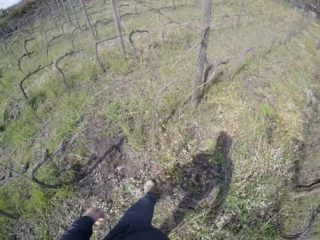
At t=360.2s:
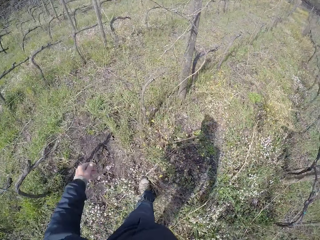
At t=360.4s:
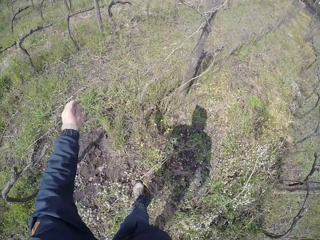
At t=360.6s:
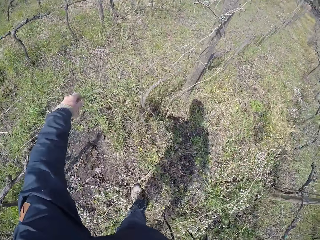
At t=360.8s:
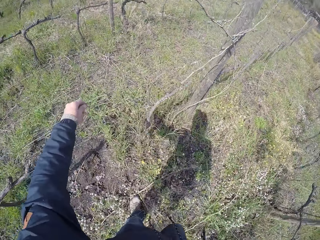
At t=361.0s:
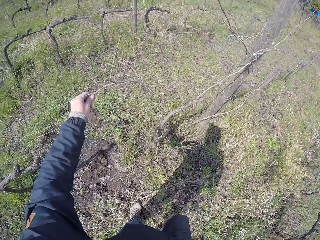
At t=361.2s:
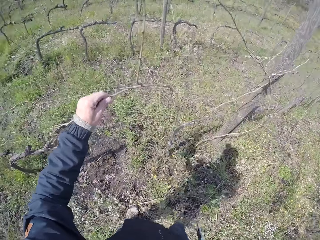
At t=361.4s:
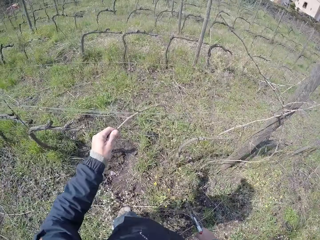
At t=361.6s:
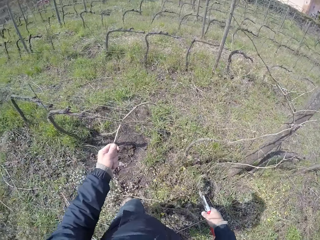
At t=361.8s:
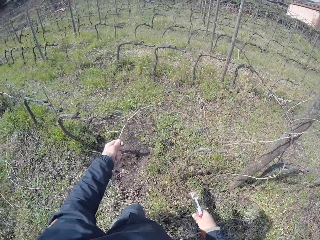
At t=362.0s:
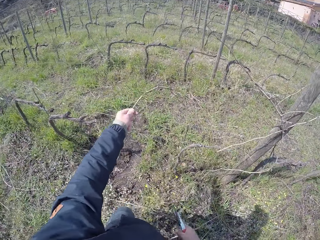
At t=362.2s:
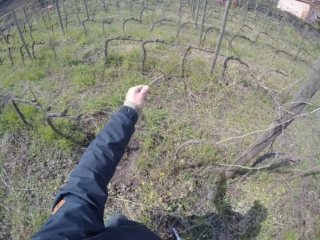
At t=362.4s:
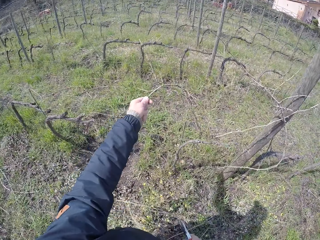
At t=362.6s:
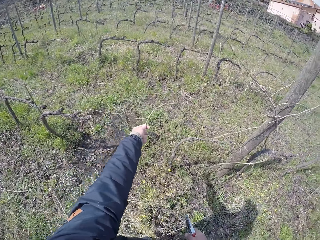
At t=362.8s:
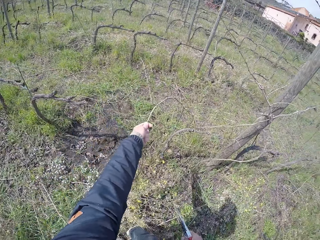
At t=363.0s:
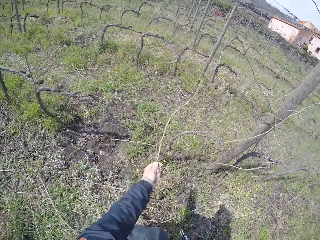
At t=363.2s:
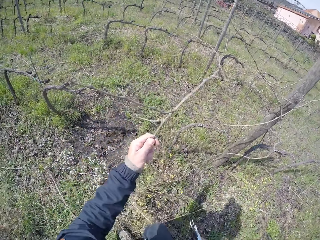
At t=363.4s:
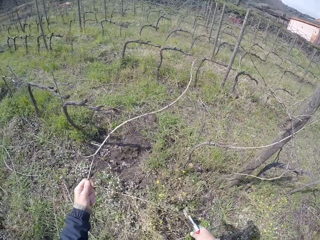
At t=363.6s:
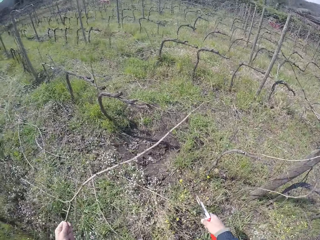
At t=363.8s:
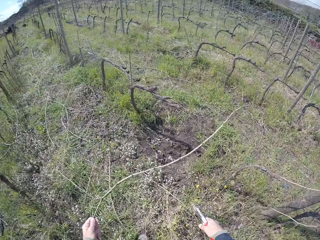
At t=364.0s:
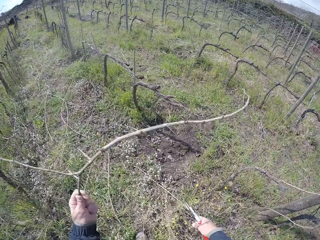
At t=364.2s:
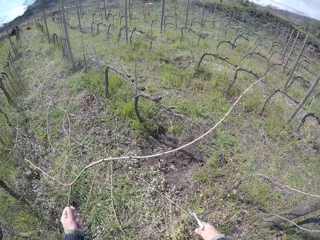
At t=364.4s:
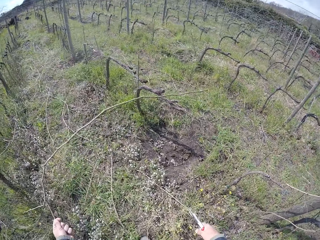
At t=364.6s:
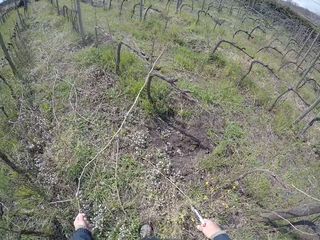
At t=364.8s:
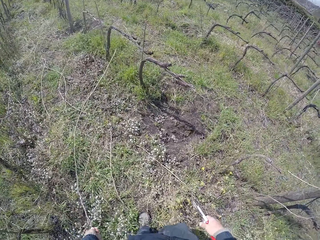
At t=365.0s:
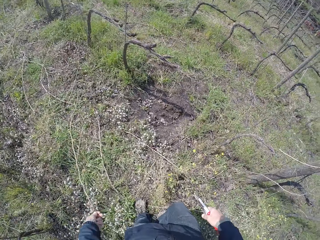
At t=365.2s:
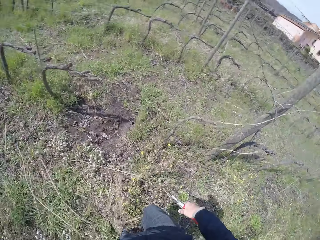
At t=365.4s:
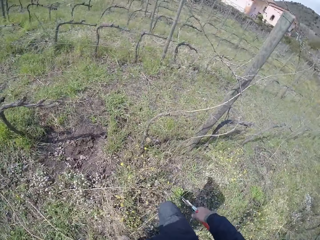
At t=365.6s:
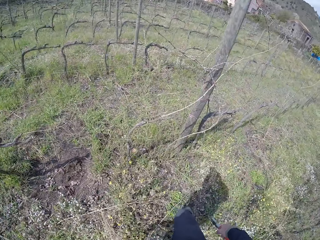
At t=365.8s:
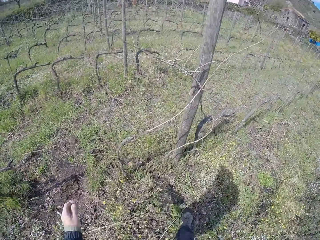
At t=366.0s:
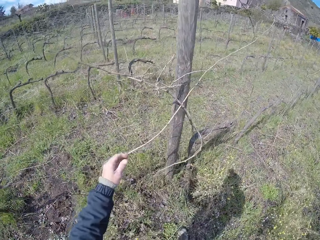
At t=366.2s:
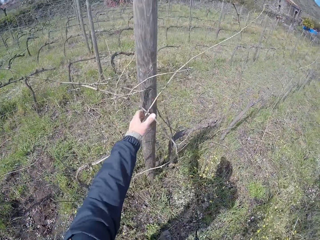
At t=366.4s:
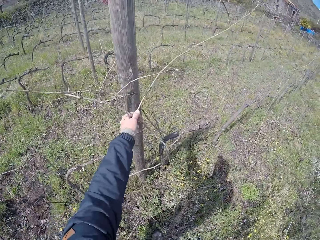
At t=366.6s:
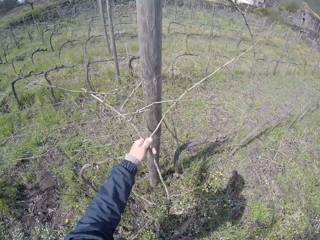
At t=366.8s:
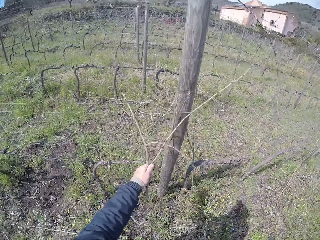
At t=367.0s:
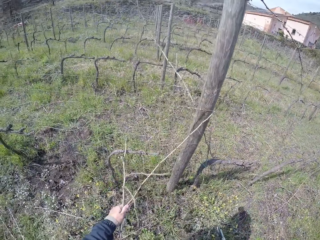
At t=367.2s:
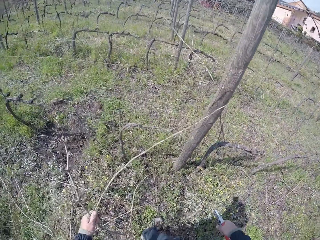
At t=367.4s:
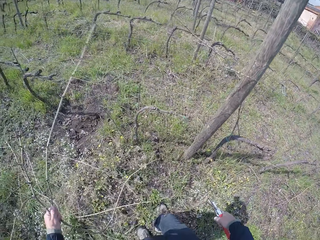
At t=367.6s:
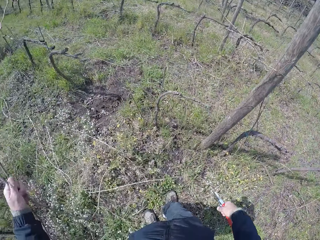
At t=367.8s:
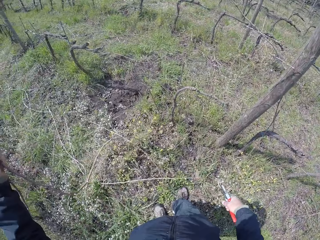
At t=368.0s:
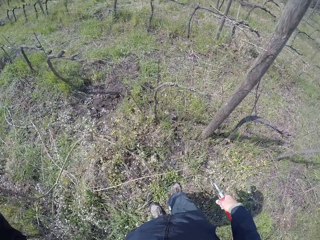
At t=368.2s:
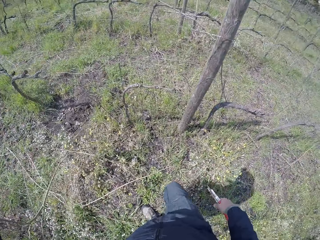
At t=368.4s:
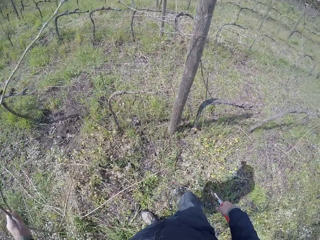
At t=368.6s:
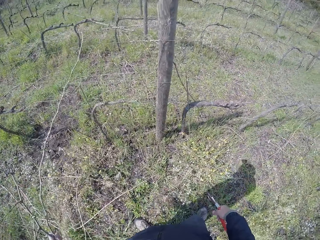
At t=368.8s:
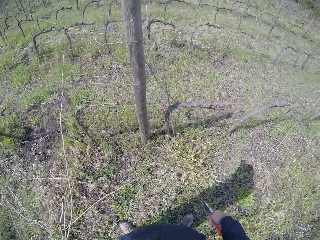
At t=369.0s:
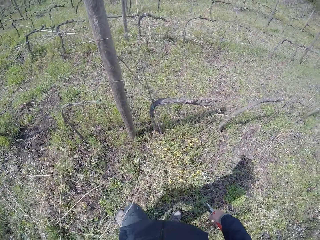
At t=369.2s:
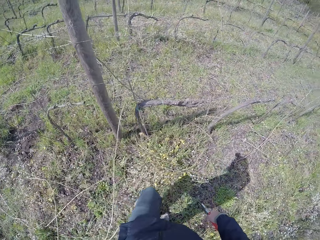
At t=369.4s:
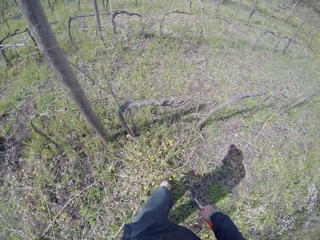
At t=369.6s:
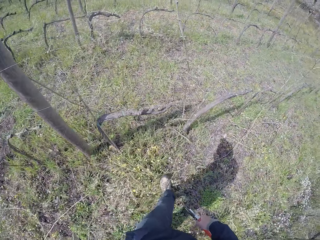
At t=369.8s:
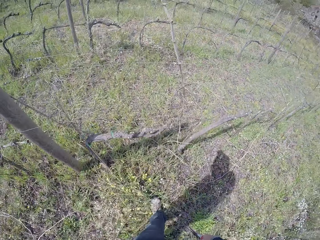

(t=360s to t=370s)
The camera wearer moves a step ahead. She pulls a twig or wood with her left hand from the fence. She holds the wood with the left hand and moves the wood with the left hand. She throws the twig on the ground with her left hand. She moves the right leg. She pulls a twig with her left hand from the fence. She holds the wood with the left hand. She throws the twig on the ground with her left hand.

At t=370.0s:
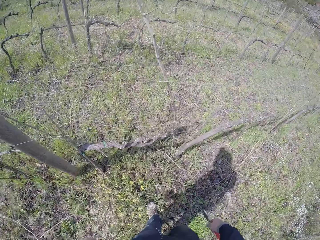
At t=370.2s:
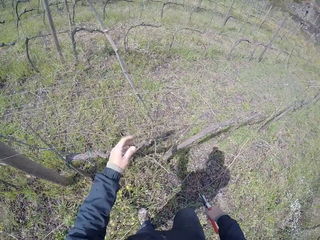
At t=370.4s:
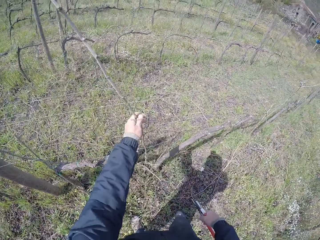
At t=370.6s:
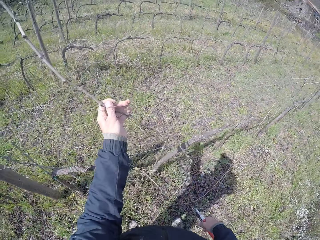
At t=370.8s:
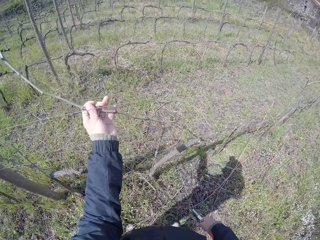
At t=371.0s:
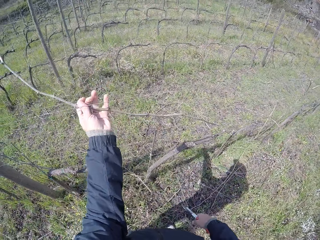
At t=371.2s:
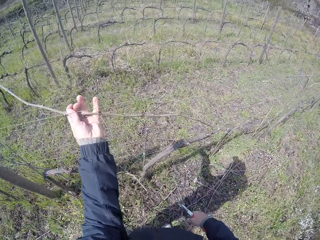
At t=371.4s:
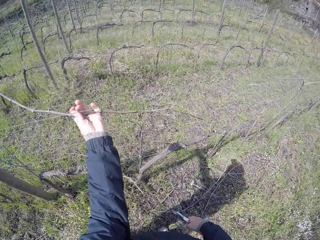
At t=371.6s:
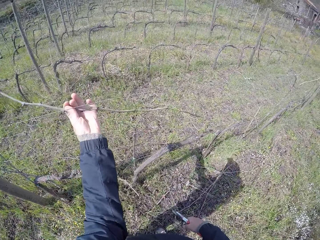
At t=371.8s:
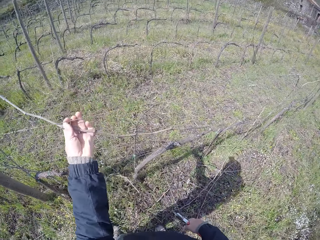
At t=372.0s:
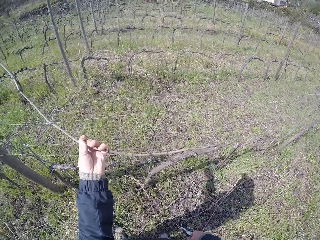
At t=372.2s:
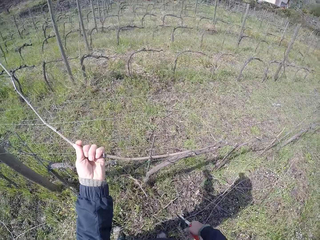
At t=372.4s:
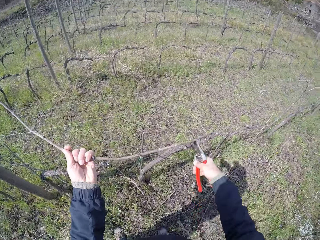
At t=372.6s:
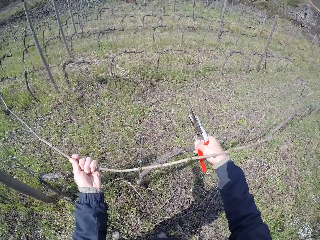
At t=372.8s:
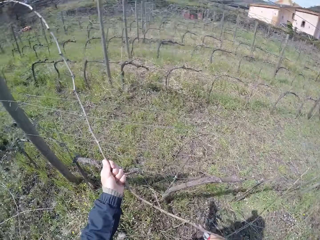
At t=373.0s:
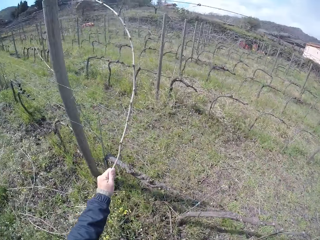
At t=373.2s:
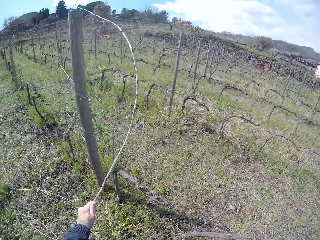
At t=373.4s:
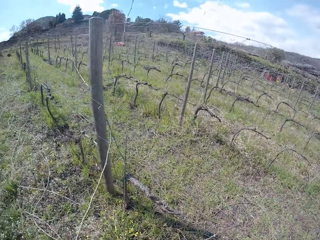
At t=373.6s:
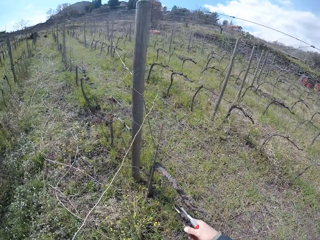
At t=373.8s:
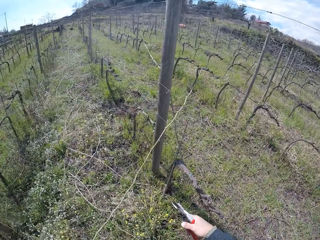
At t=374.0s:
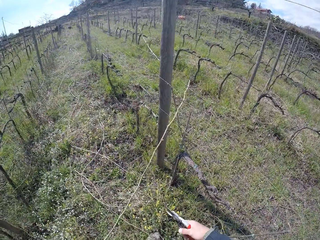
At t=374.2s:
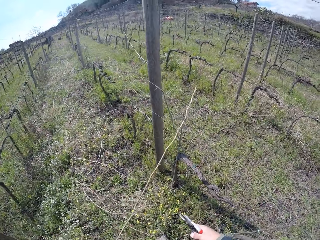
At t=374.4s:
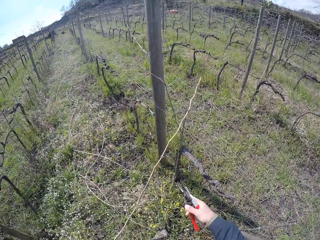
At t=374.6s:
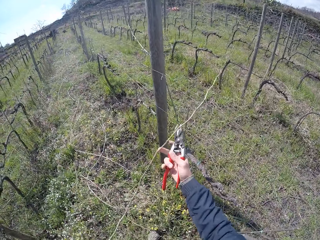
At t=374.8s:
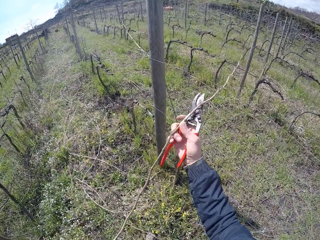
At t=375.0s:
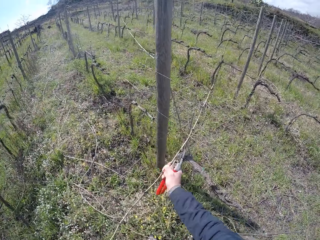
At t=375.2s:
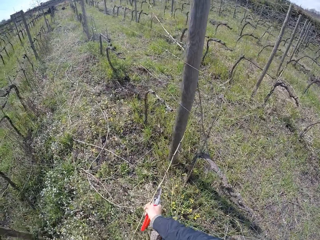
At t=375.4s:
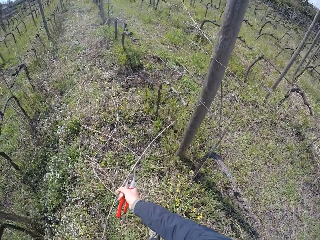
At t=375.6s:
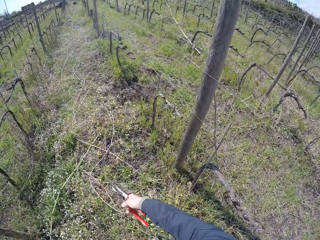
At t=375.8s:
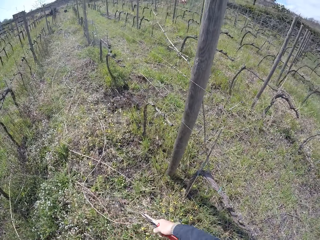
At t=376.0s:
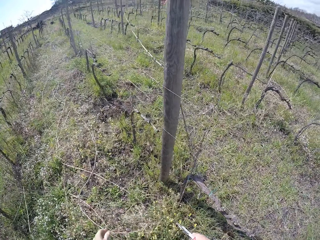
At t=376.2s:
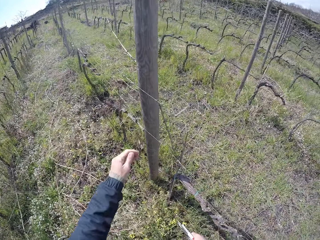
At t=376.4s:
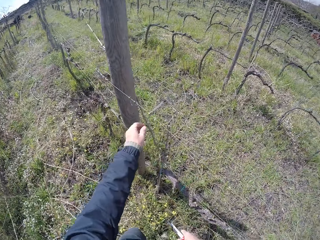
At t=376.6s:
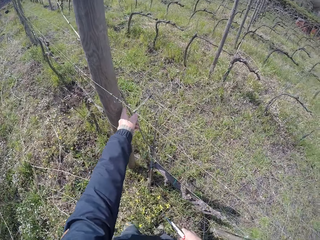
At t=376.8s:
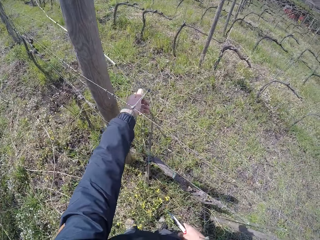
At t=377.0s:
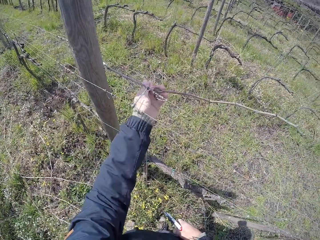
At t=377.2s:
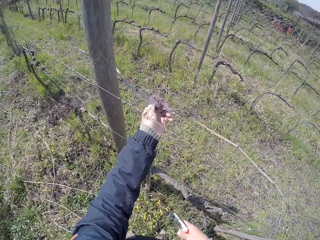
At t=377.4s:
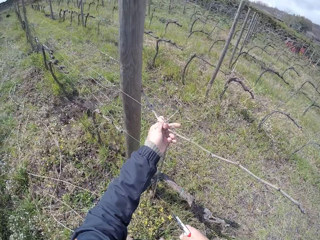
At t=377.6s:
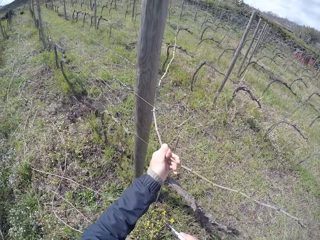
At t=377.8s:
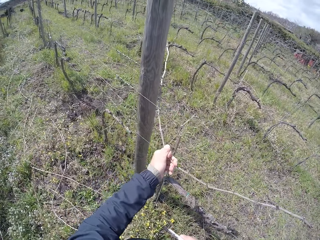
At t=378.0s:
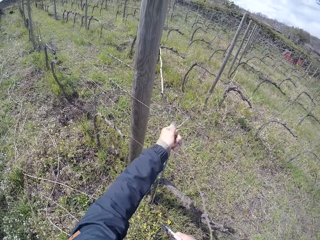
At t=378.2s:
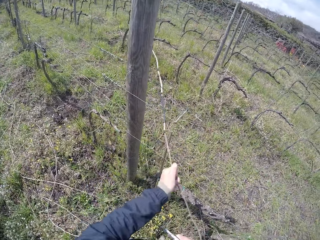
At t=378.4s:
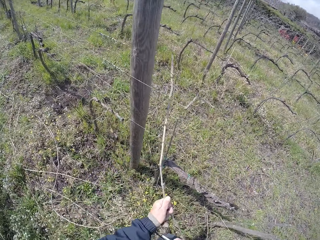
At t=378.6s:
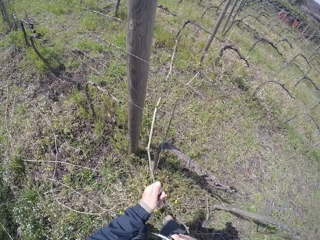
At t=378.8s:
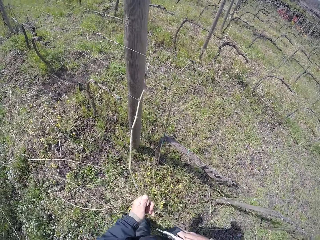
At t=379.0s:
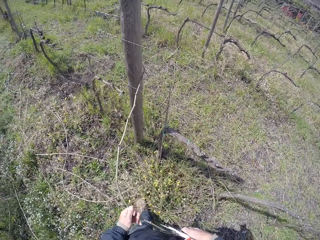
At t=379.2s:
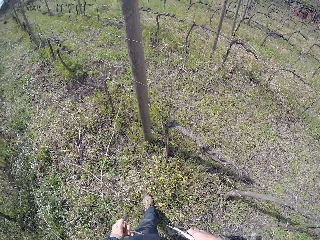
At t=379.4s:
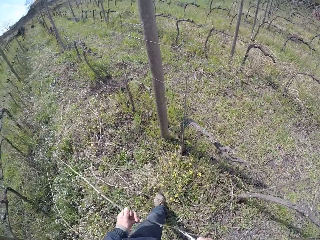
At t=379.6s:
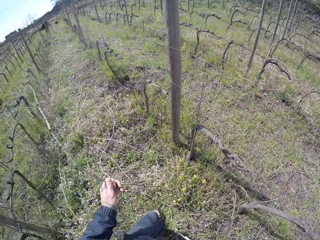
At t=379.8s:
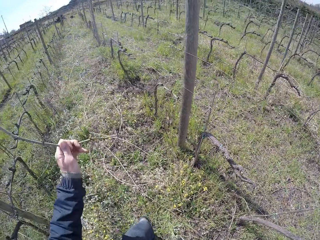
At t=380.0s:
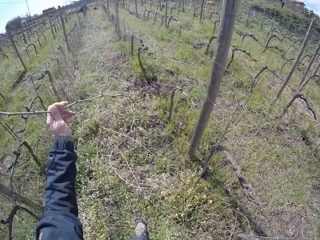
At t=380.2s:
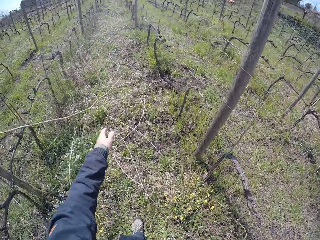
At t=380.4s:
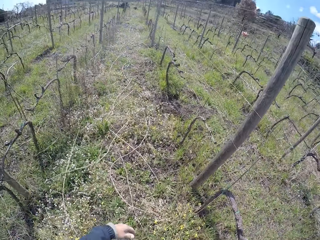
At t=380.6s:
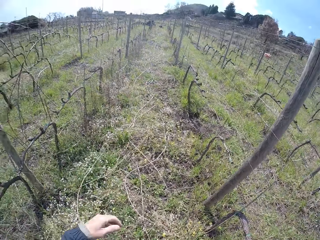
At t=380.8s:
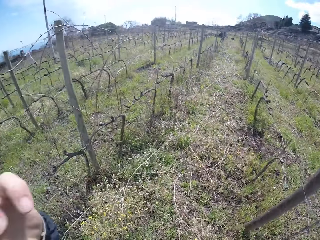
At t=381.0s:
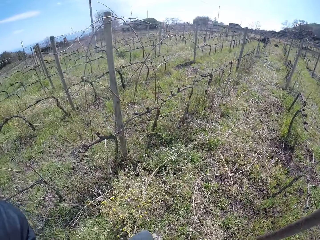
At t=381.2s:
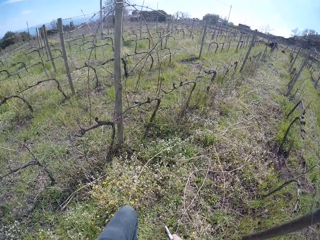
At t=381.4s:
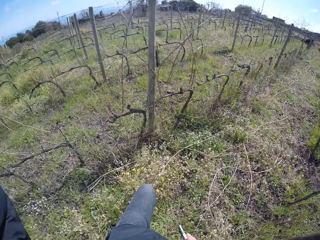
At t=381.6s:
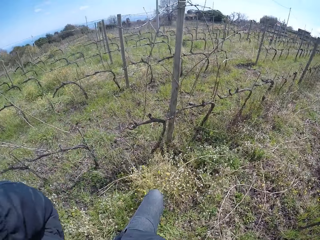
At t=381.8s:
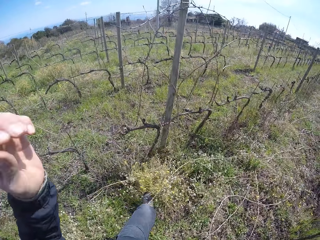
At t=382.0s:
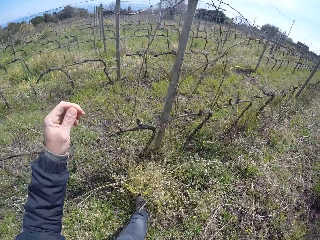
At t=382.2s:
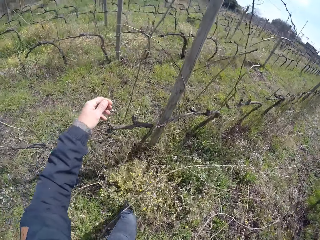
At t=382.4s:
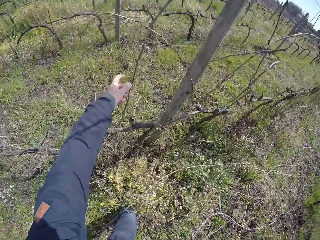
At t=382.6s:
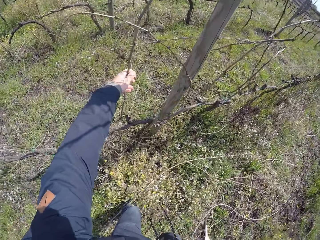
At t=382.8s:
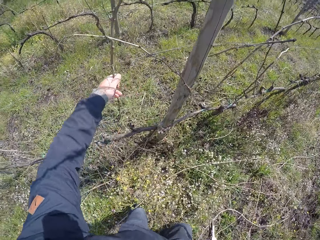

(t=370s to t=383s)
The camera wearer moves steps ahead. She pulls a twig or wood with her left hand from the fence. She holds the wood with the left hand and moves the wood with the left hand. She raises the twig from the fence with the pruner in her right hand. She pulls a twig with her left hand from the fence. She raises the twig from the fence with the pruner in her right hand. She pulls the wood with both hands. She throws the twig on the ground with her left hand. She pulls a twig with her left hand from the fence. She holds the wood with the left hand. She throws the twig on the ground with her left hand. She does something with the left hand.
